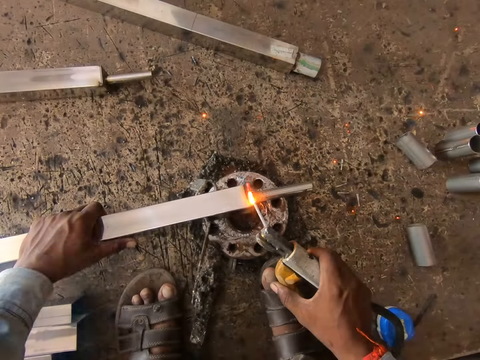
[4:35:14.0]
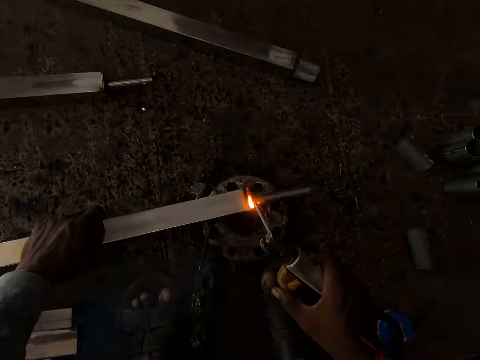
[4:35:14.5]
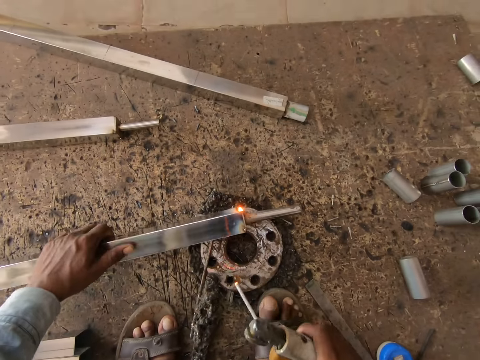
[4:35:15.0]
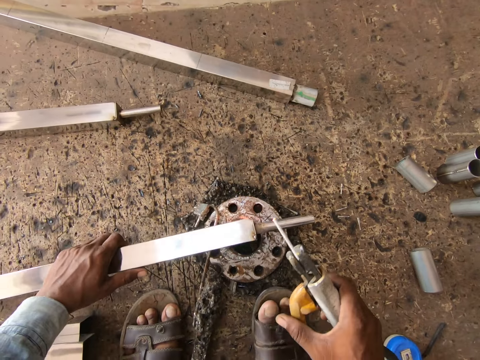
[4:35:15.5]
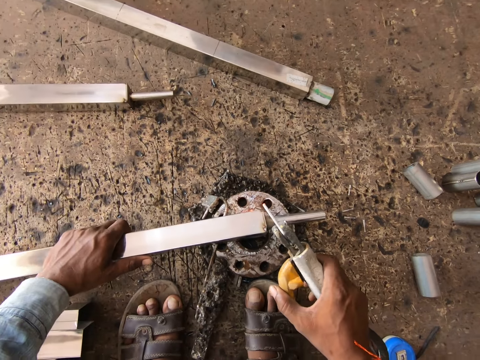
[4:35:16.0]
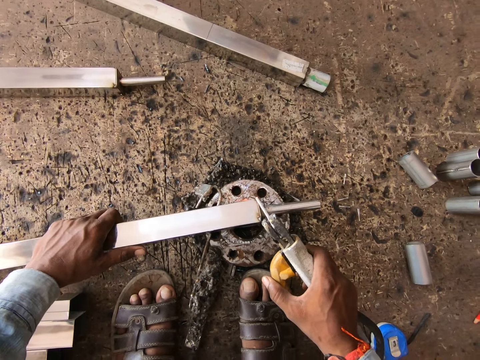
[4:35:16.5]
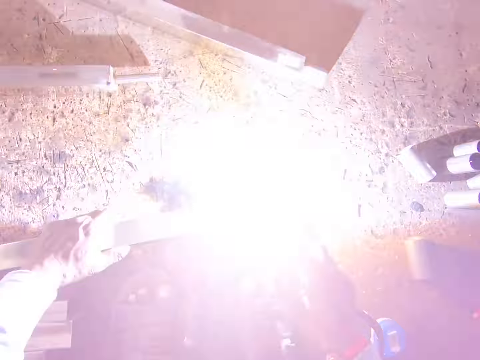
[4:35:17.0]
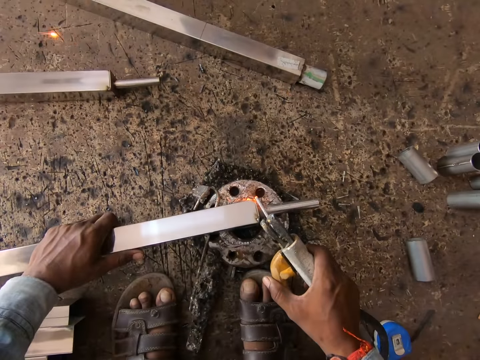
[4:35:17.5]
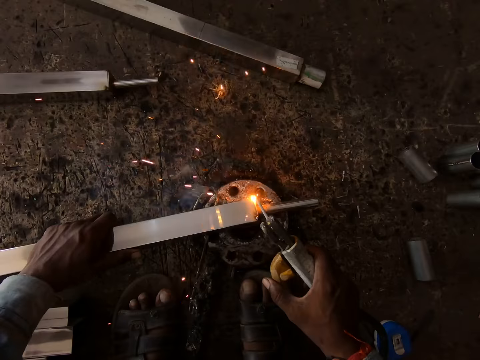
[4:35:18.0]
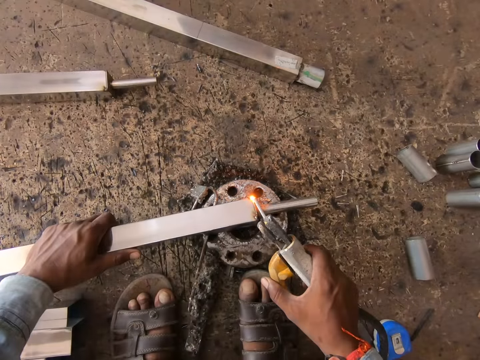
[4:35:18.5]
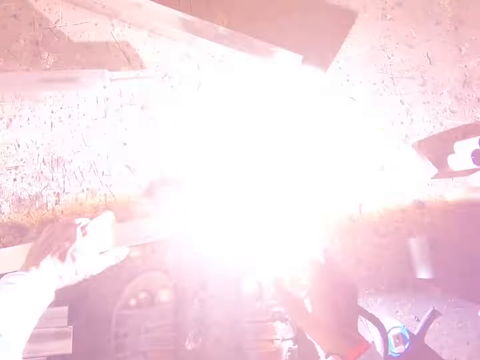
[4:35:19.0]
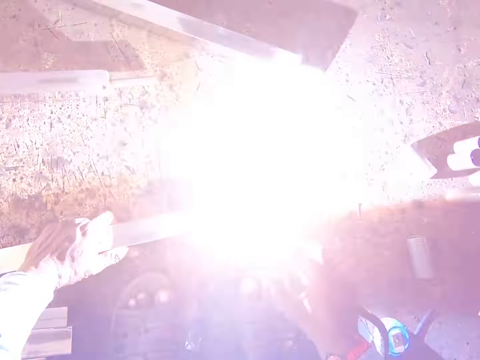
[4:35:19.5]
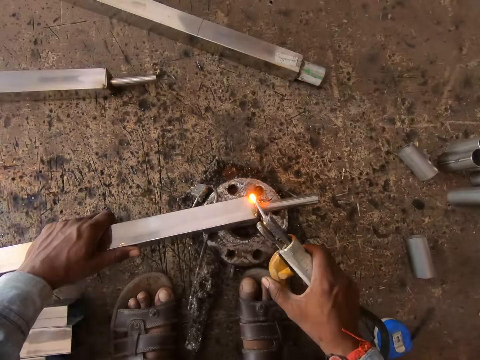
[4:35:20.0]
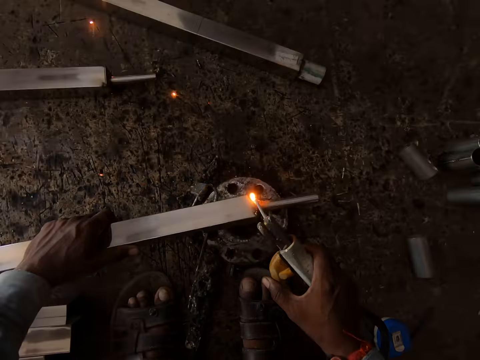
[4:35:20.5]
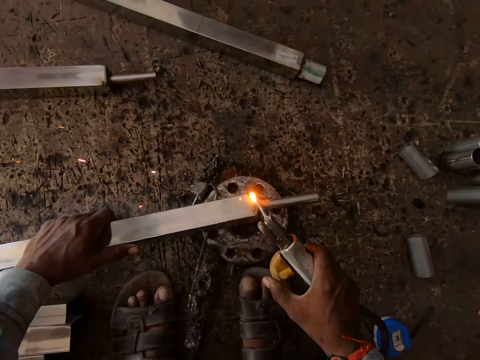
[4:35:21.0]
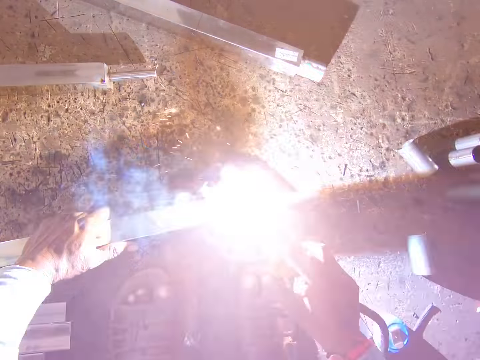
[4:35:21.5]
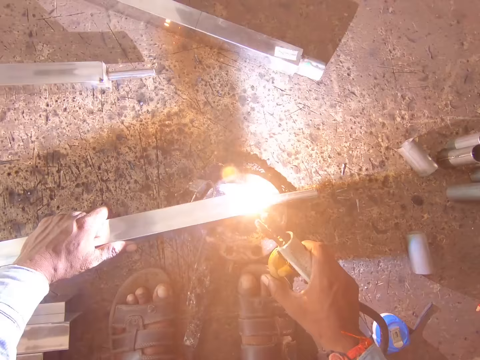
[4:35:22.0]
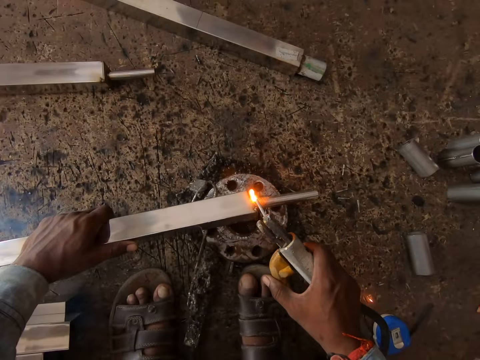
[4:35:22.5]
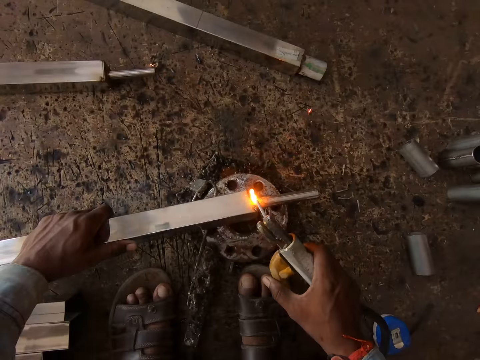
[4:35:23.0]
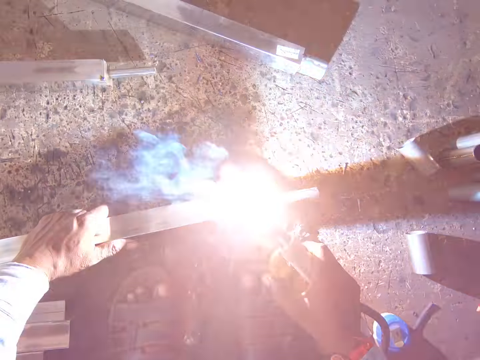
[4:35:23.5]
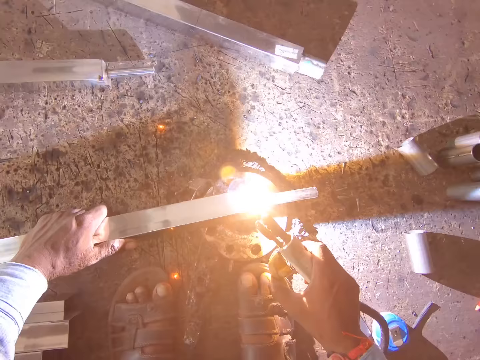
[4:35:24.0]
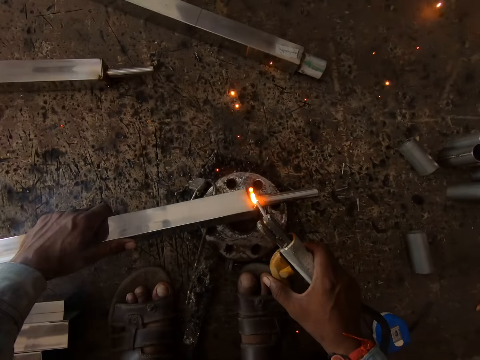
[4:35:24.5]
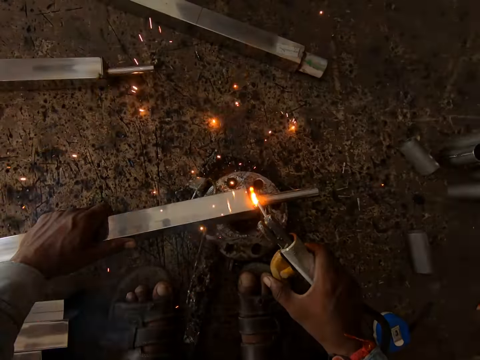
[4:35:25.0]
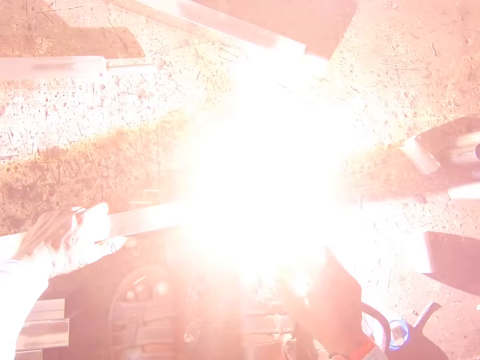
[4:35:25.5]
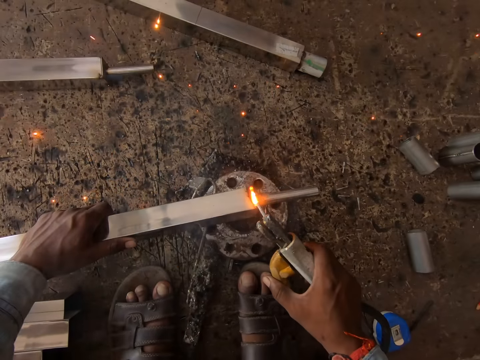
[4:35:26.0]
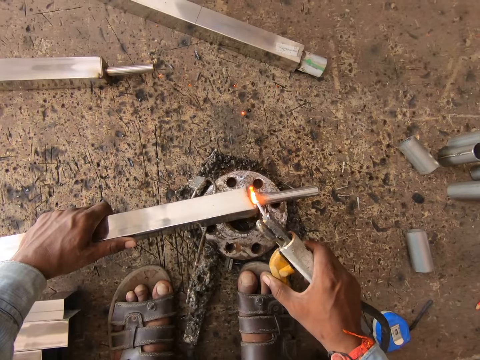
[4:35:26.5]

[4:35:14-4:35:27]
The camera wearer turns the stainless steel square tube on a piece of metal on the floor with his left hand. He welds the tip of the stainless steel square tube on the piece of metal on the floor with the electrode holder in his right hand.

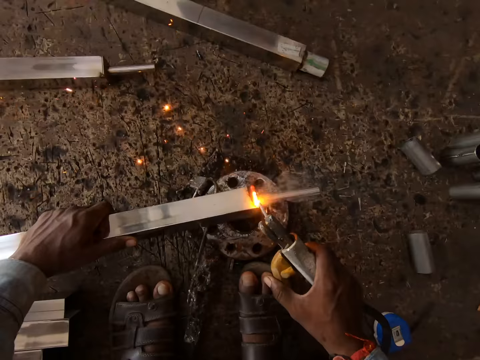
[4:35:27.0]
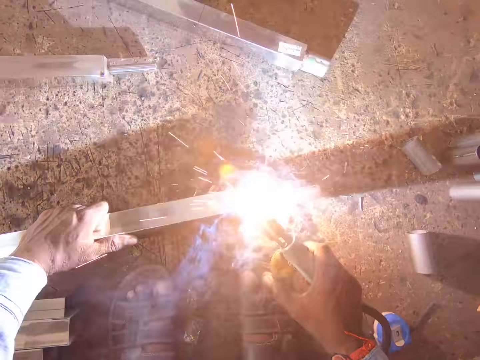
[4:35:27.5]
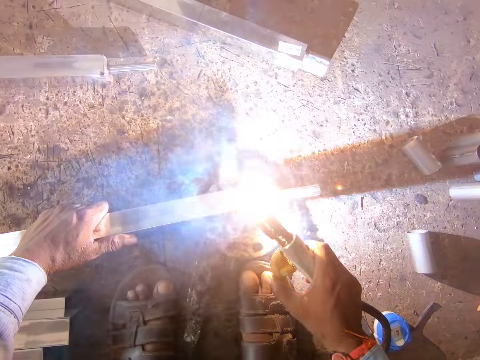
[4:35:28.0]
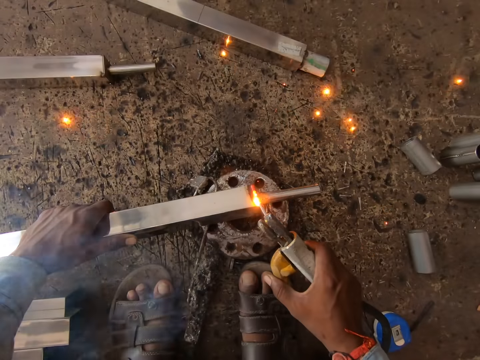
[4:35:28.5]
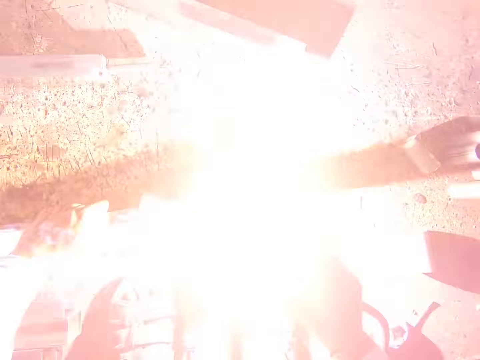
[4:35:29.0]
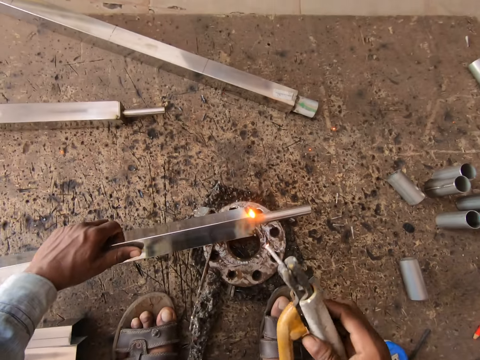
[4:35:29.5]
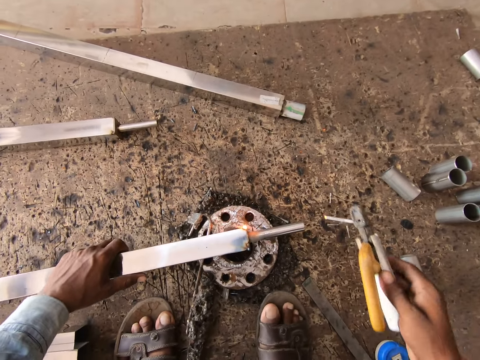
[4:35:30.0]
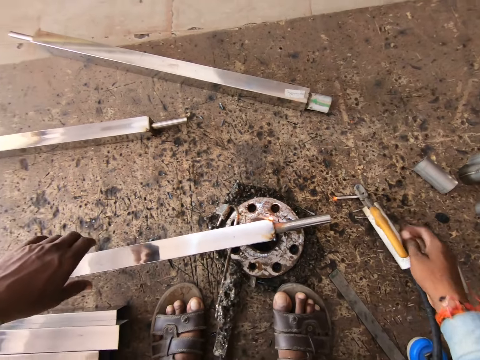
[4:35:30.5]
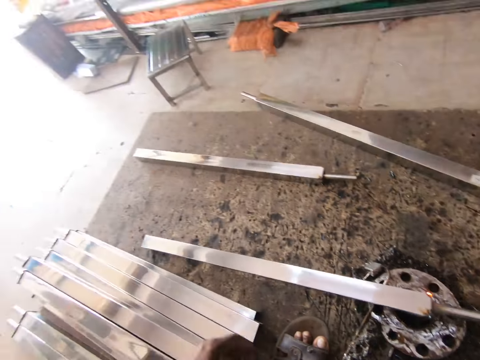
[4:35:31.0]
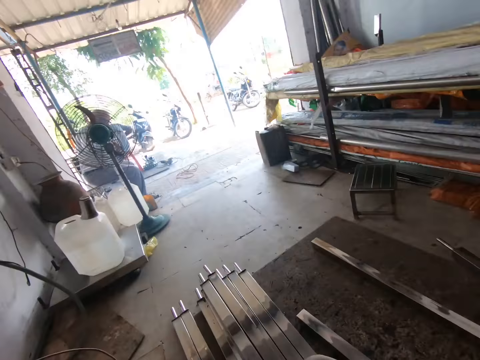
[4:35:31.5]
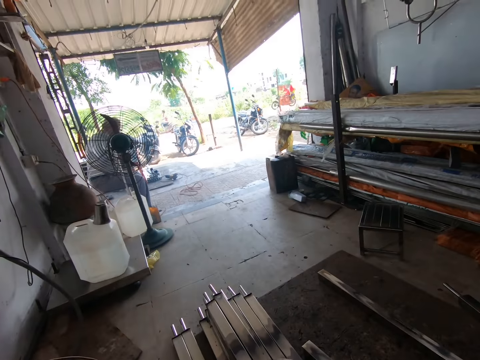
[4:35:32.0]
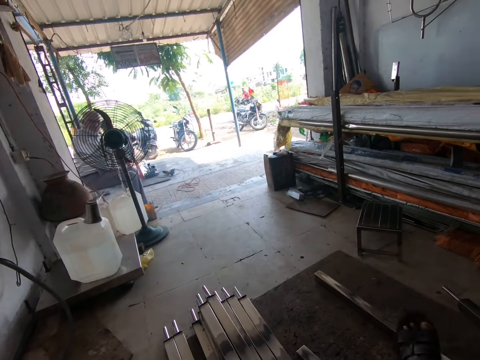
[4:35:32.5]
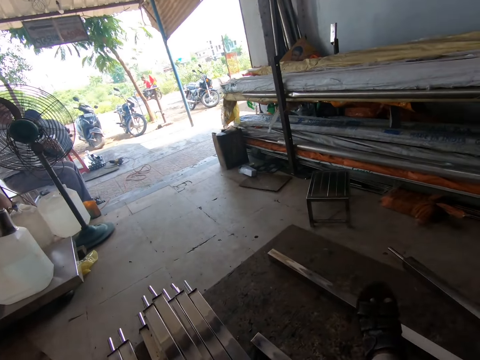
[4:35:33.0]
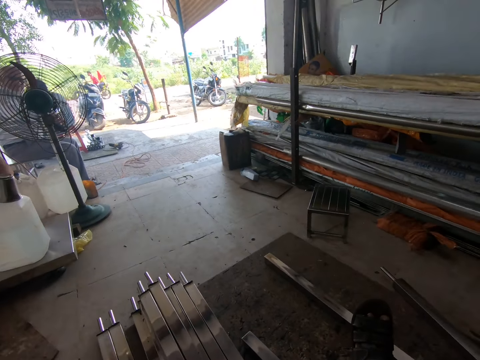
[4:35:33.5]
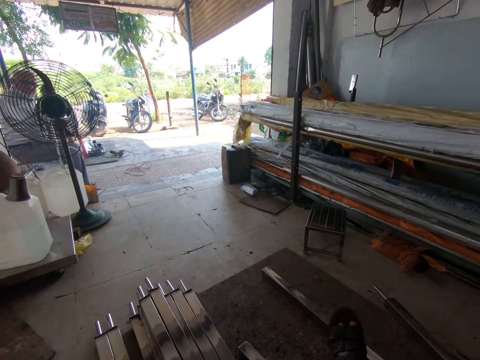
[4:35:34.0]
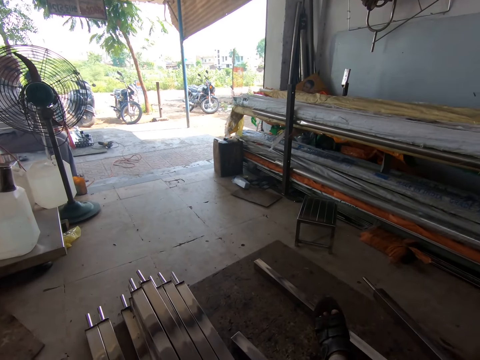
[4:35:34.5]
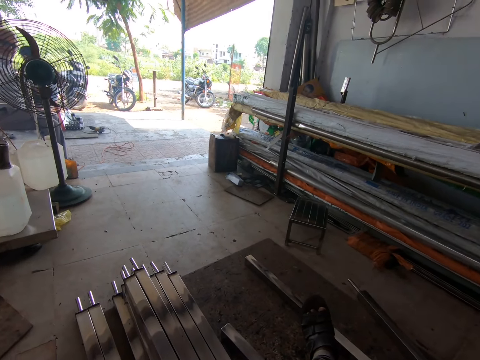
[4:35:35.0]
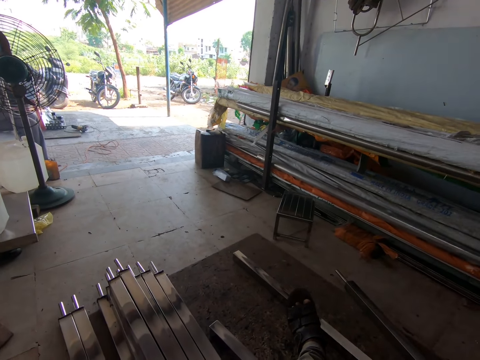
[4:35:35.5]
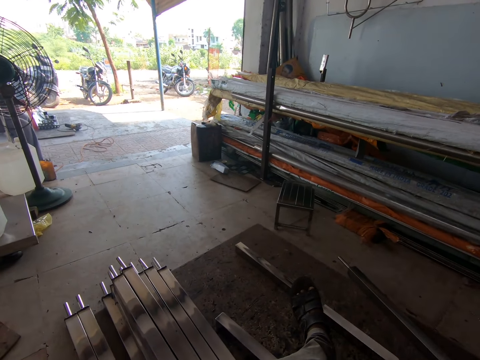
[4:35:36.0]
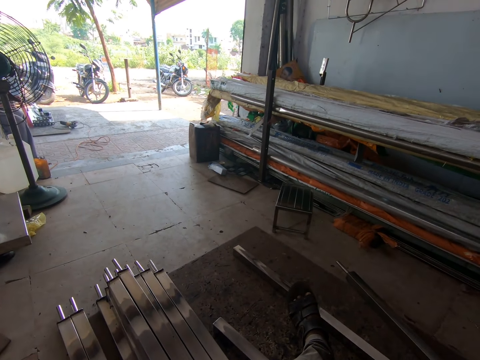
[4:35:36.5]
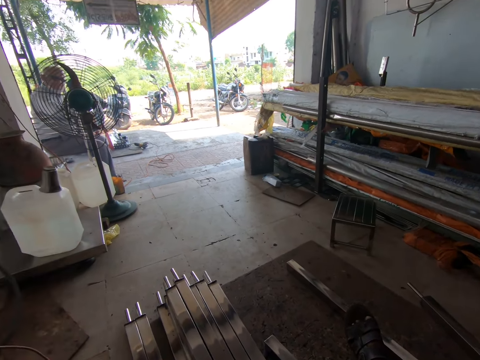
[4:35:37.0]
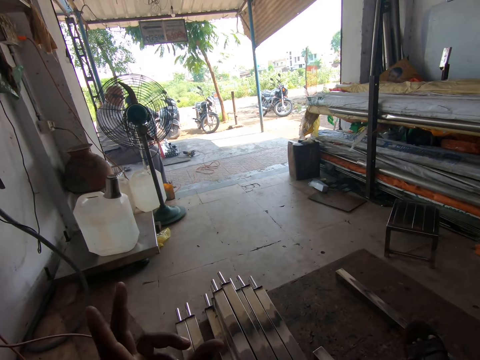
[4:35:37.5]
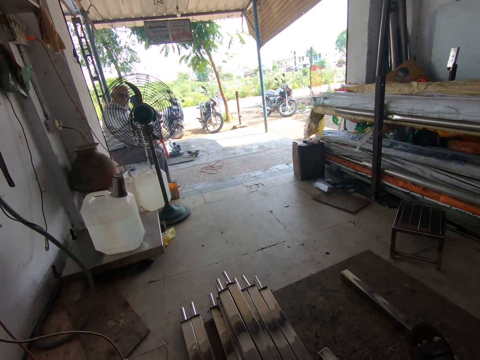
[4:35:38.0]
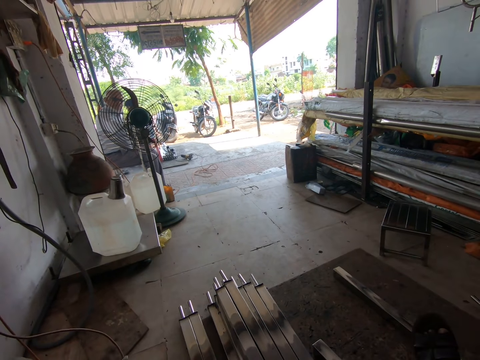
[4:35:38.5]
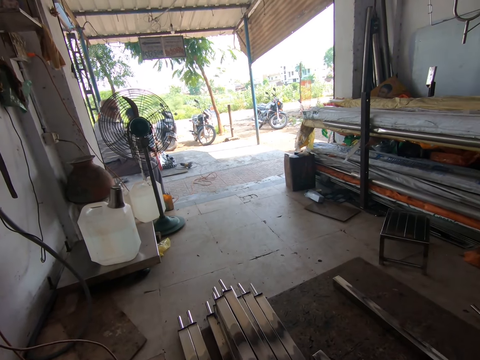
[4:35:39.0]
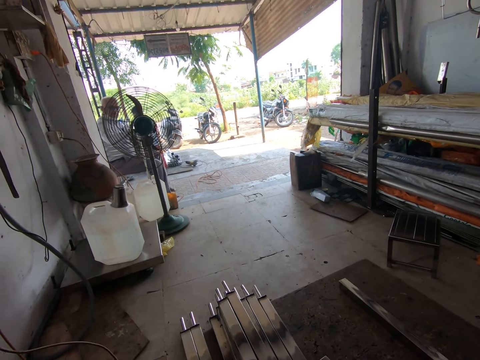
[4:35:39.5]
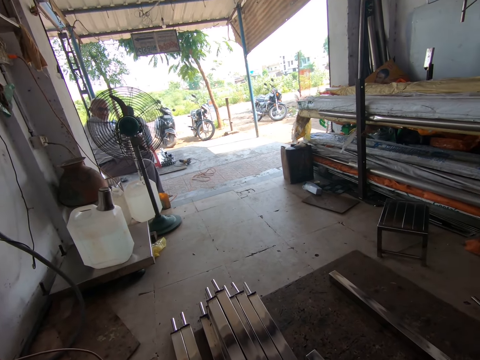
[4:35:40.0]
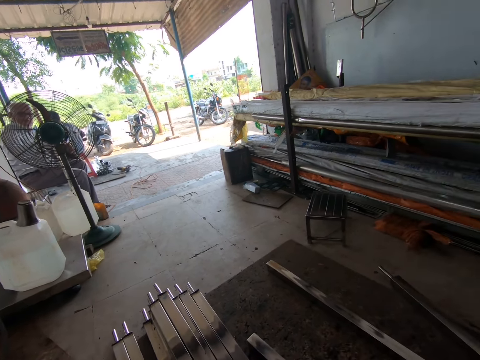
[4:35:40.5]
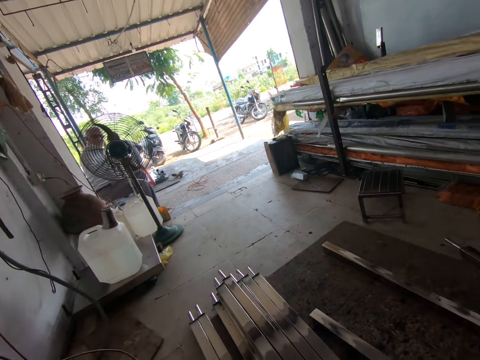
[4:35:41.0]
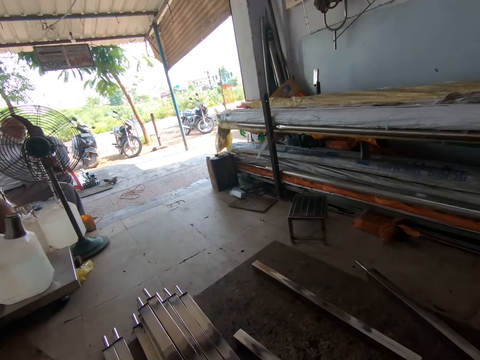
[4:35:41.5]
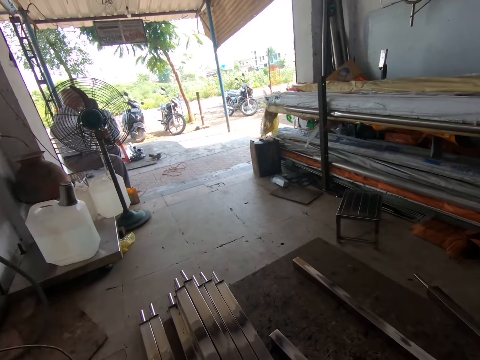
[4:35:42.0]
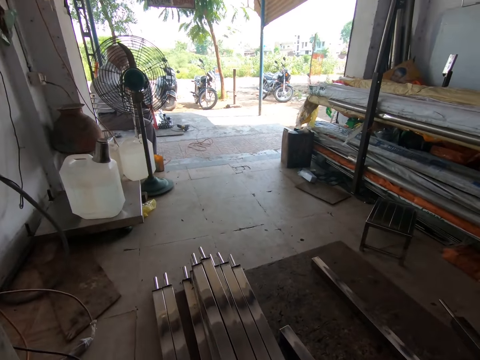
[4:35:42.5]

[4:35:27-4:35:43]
The camera wearer turns the stainless steel square tube on a piece of metal on the floor with his left hand. He drops the electrode holder of the welding machine from the floor with his right hand. He looks around. He interacts with a man. He moves the hand.
